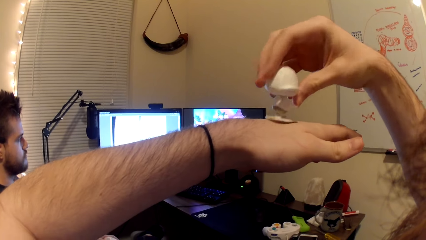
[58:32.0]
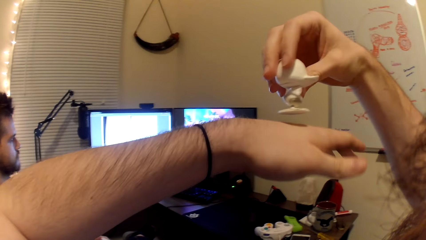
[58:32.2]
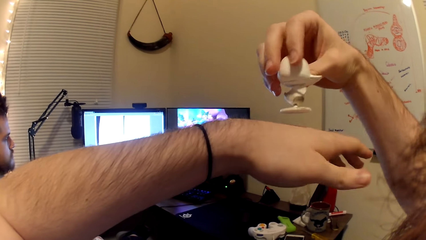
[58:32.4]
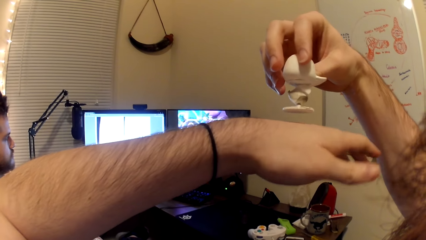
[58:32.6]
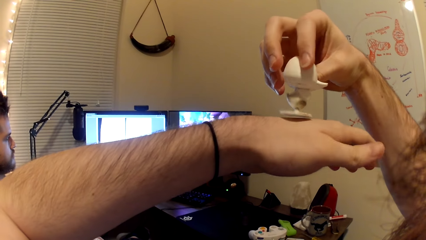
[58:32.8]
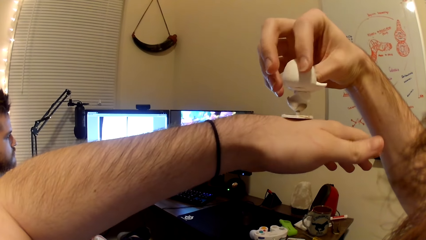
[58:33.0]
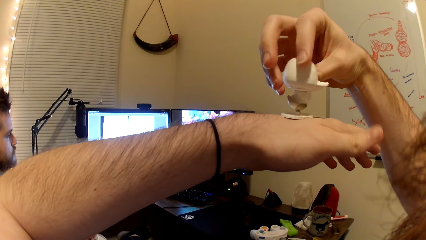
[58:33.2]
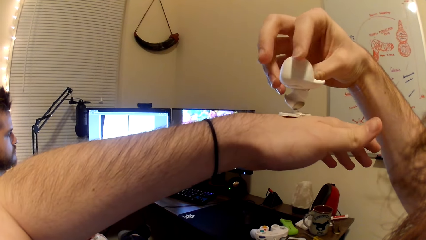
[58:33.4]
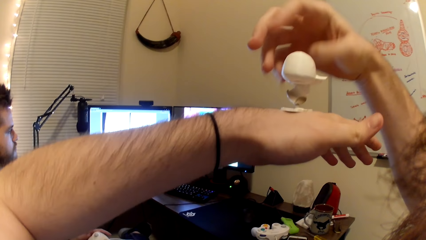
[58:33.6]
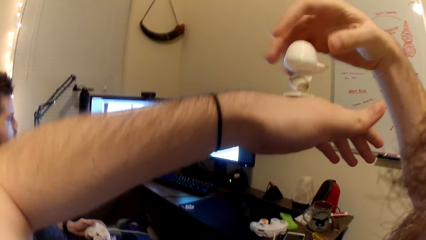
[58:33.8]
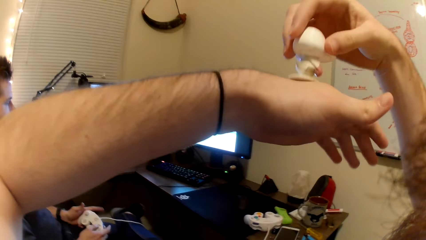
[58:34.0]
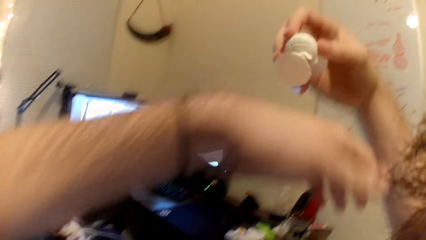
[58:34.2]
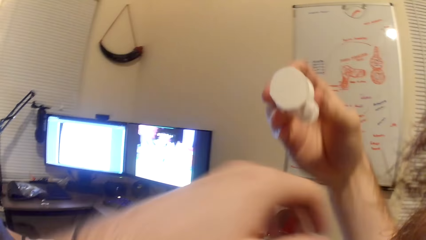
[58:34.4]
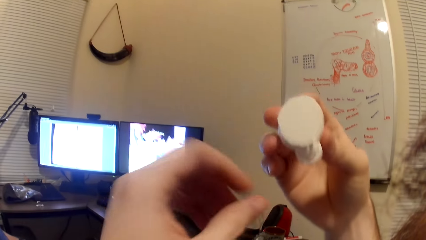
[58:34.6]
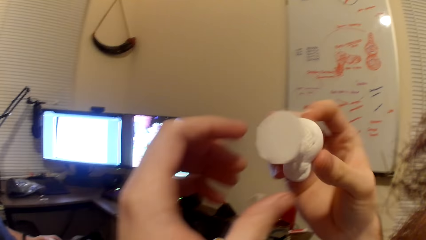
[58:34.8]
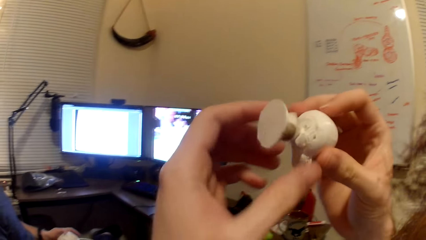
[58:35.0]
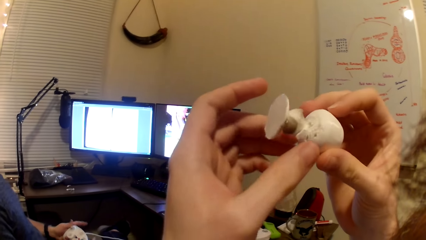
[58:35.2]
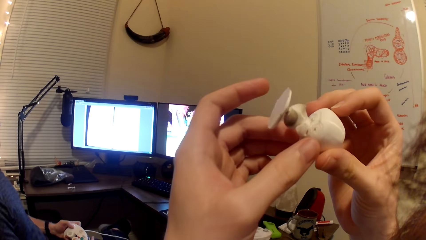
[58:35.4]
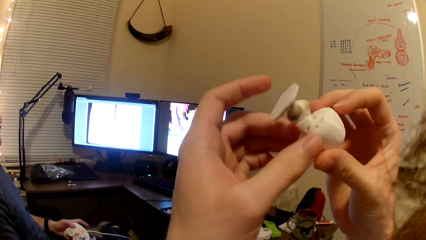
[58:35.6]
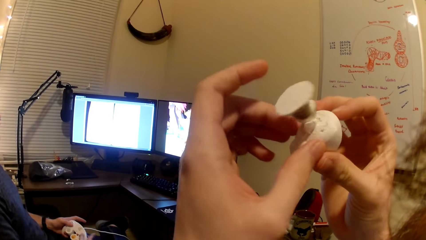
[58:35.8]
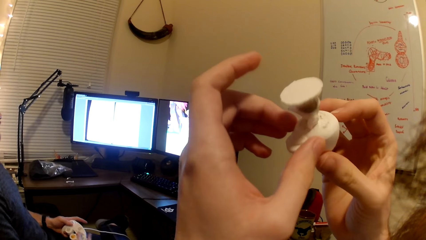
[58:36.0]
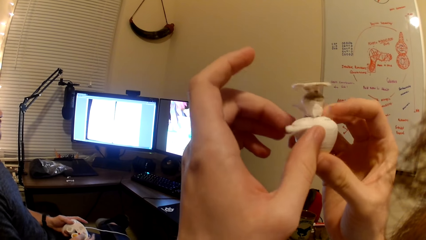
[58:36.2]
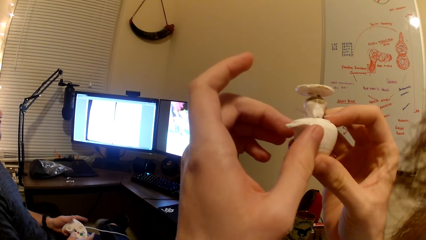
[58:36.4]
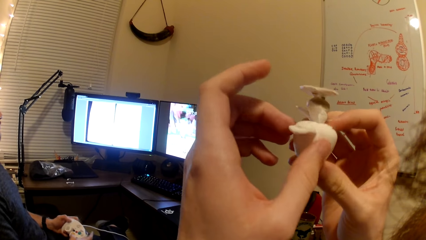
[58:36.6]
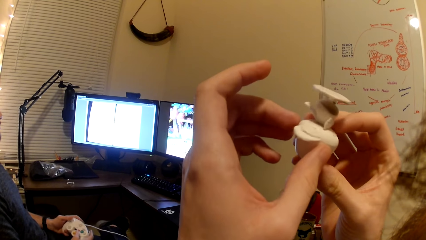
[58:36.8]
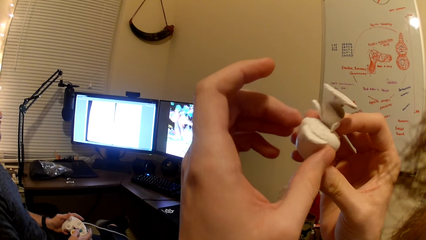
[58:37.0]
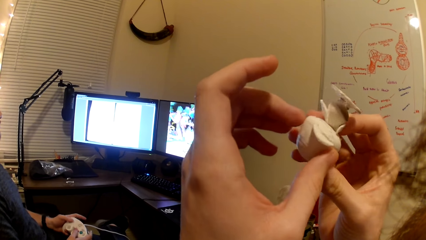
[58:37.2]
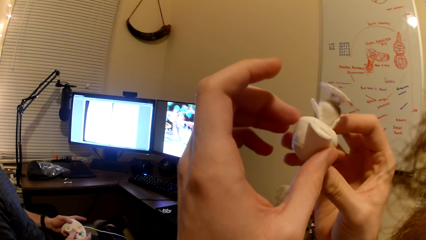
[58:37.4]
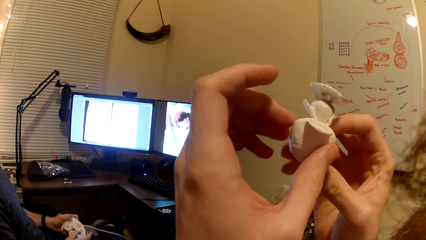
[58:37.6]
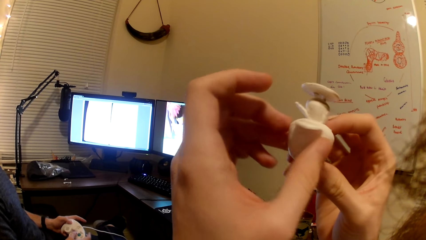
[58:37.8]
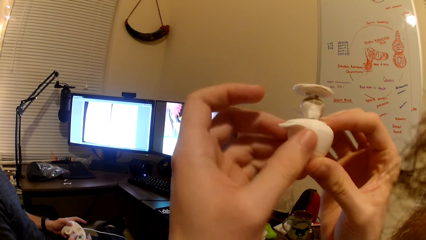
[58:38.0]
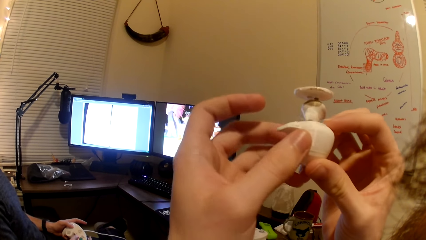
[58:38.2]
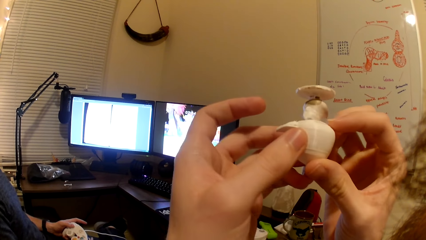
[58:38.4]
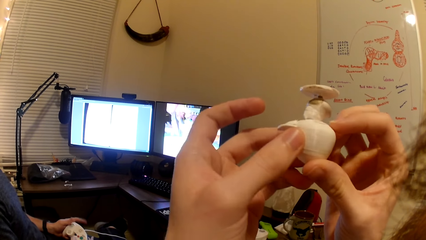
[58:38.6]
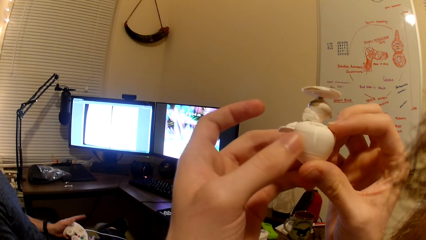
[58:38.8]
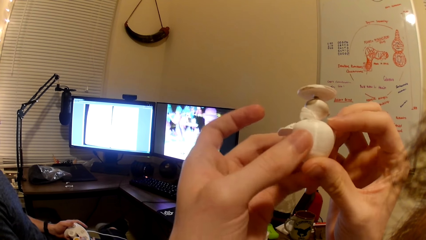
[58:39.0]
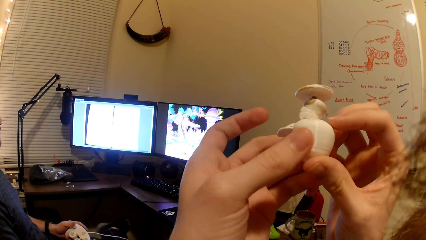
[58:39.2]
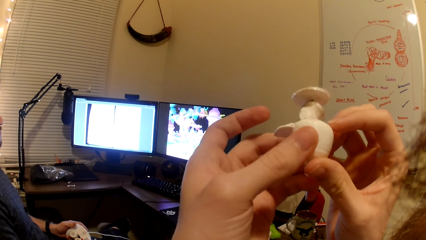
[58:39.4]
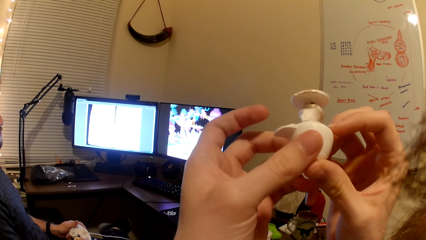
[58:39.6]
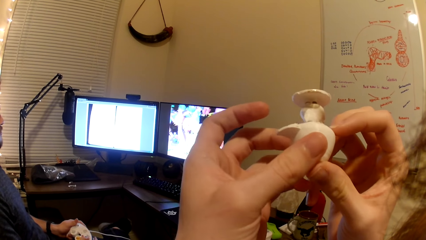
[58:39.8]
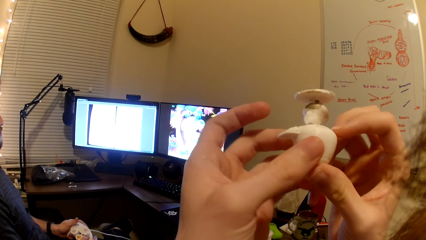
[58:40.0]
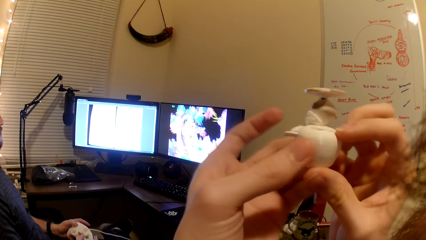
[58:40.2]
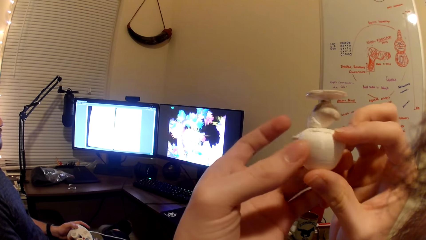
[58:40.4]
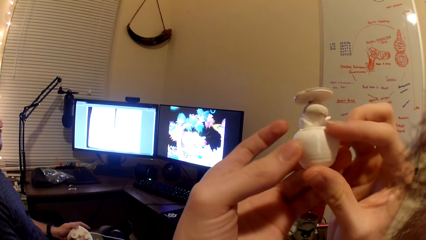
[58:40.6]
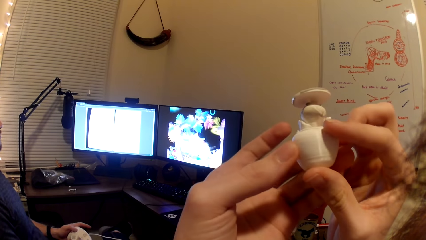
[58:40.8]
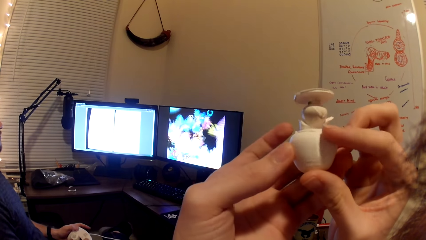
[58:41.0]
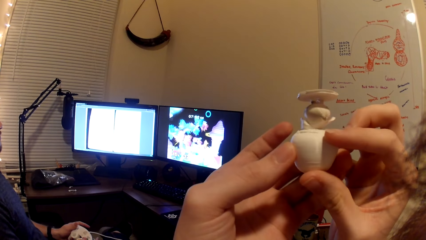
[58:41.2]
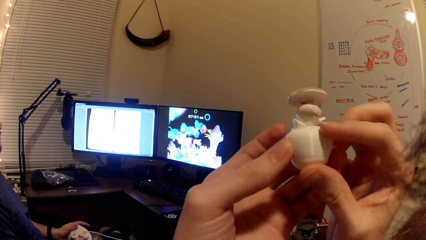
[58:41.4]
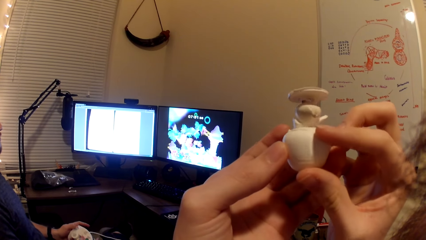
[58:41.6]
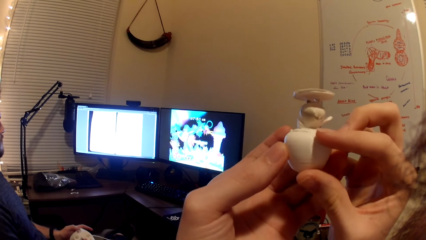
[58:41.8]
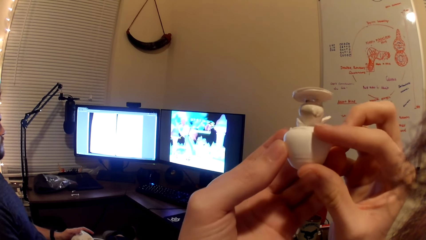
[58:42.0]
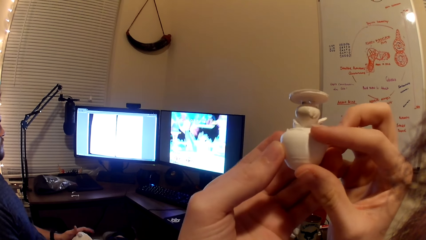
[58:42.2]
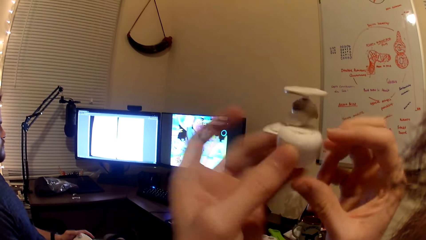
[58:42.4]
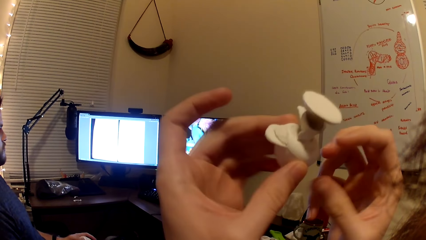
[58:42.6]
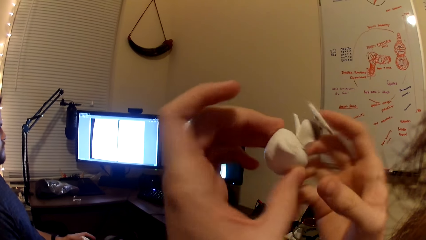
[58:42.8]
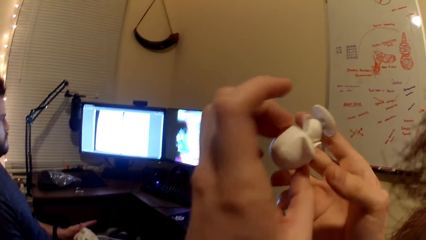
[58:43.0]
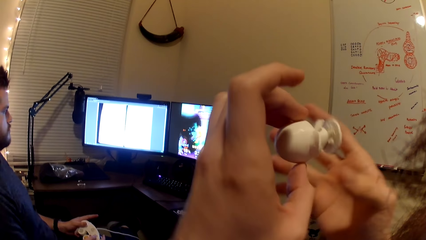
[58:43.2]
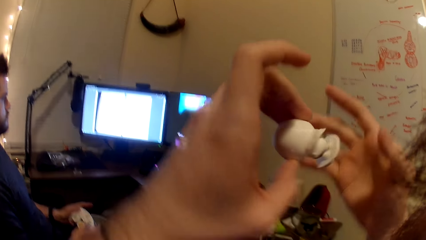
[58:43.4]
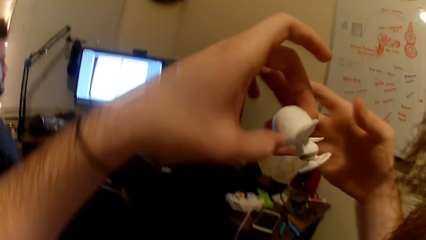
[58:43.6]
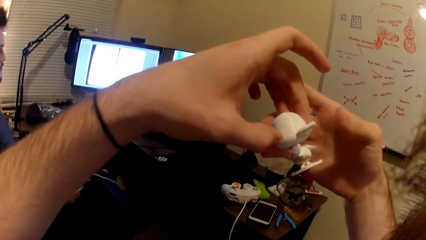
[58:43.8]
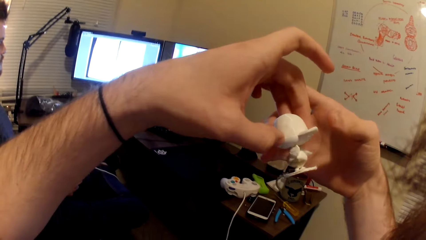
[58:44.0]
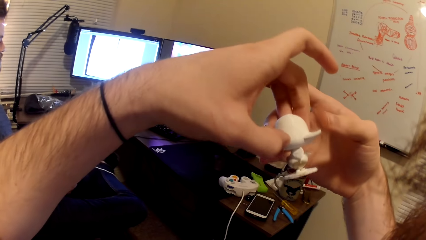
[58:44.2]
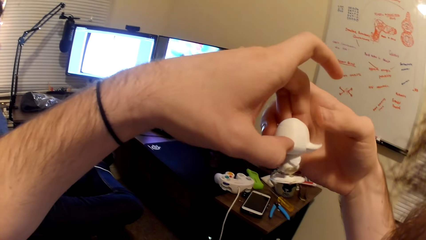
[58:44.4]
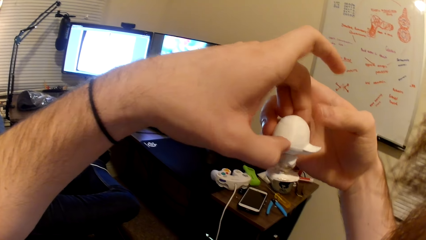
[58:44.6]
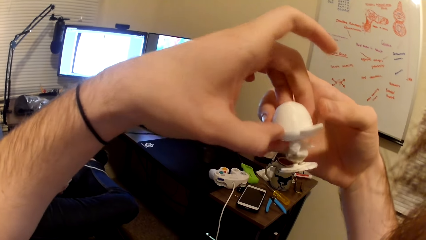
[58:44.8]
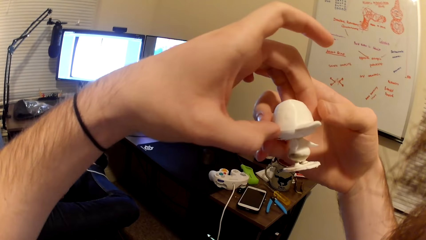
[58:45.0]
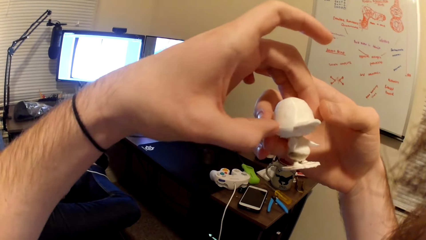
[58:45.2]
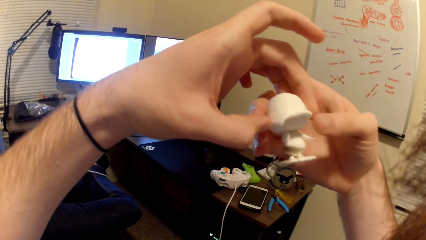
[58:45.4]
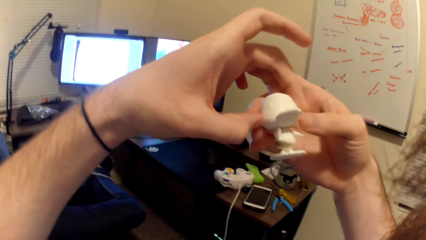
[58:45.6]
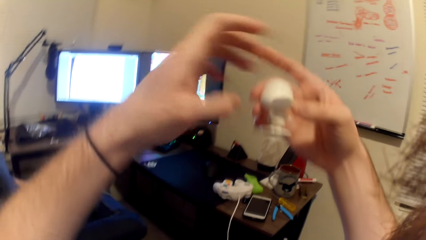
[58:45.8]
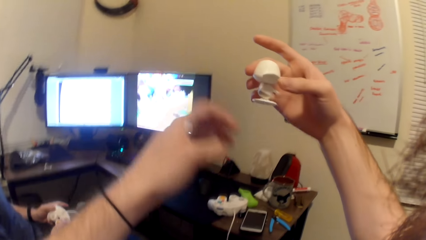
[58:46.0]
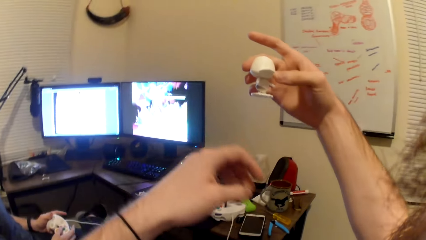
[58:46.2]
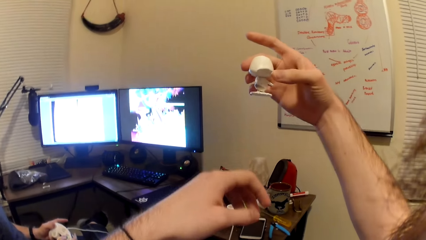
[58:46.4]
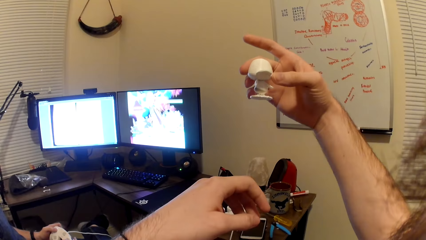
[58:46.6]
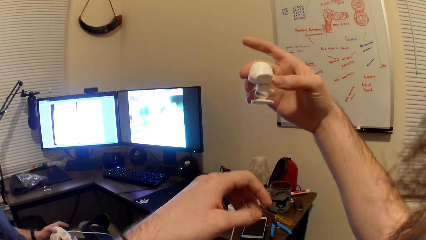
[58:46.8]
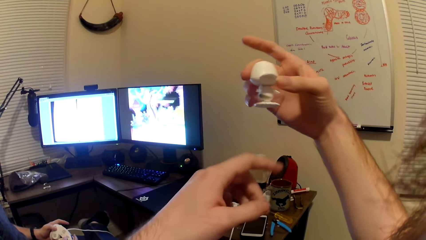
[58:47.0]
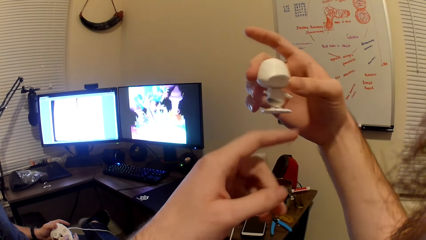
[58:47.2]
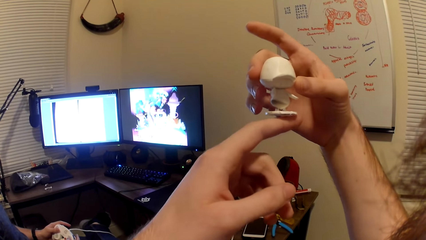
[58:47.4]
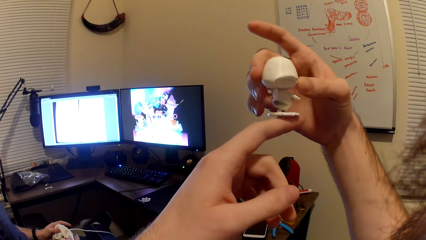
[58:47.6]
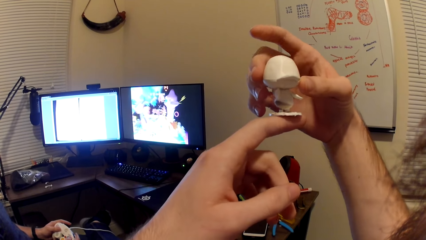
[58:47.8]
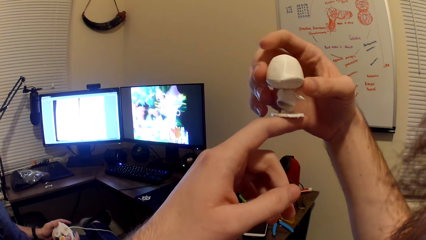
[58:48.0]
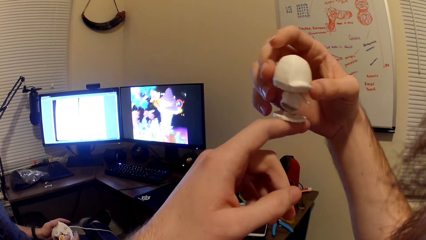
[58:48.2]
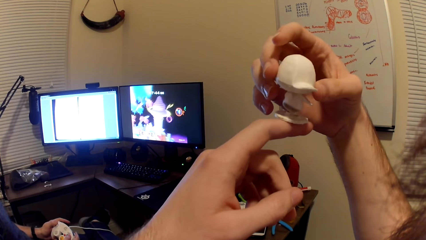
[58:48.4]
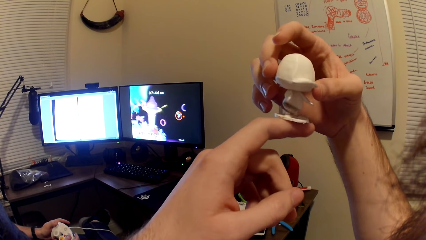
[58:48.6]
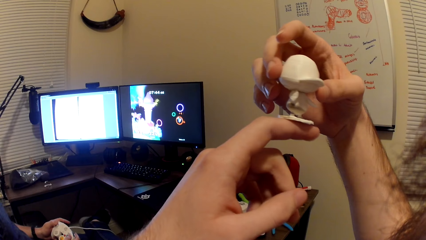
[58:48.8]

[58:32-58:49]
The camera wearer lifts the white toy from his left hand with his right hand. He places the white toy on his left hand with his right hand. He lifts the white toy from his left hand with his right hand. He holds the white toy with both hands. He takes his right hand off the white toy. He puts the white toy into his right hand. He removes his left hand from the white toy. He places the white toy on his left hand.
